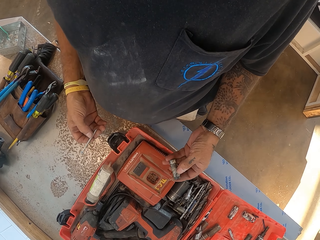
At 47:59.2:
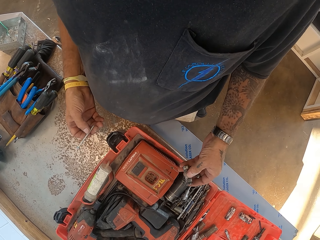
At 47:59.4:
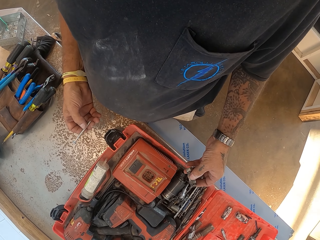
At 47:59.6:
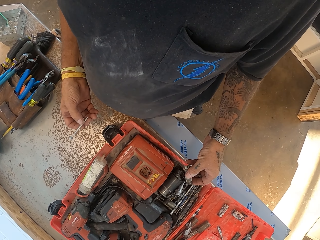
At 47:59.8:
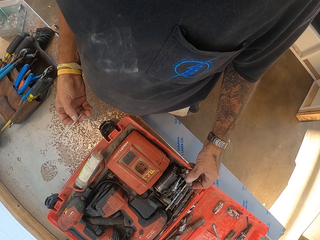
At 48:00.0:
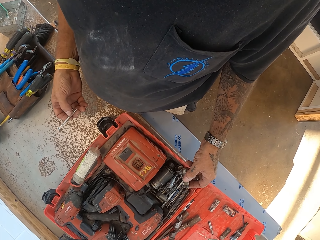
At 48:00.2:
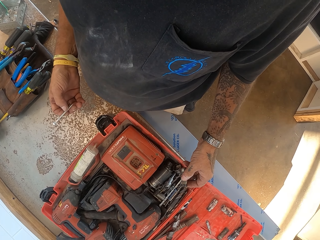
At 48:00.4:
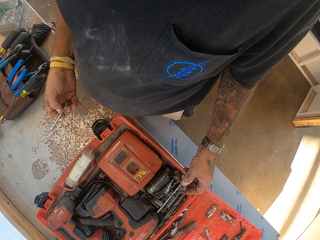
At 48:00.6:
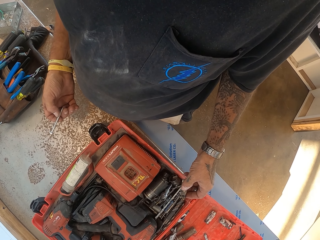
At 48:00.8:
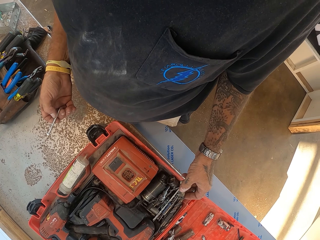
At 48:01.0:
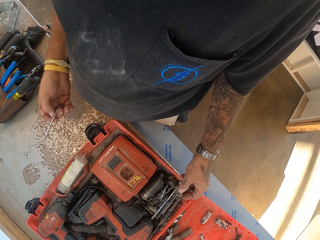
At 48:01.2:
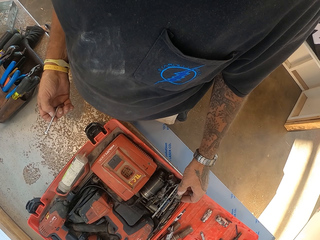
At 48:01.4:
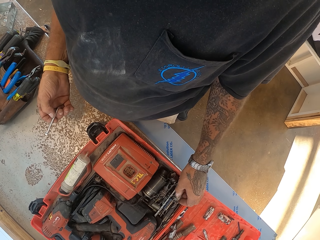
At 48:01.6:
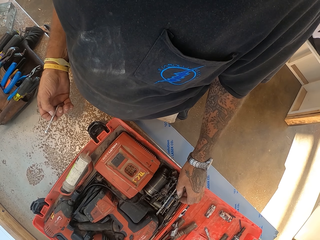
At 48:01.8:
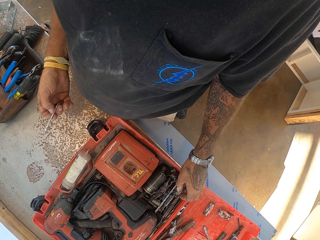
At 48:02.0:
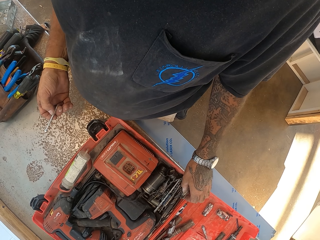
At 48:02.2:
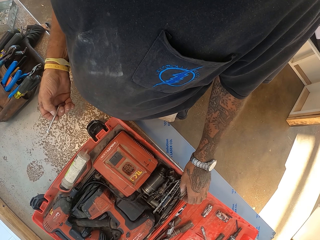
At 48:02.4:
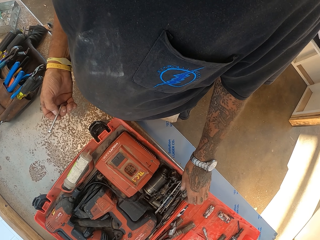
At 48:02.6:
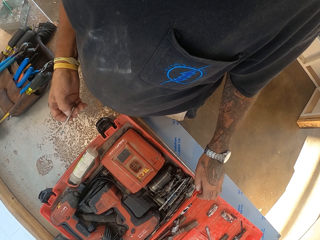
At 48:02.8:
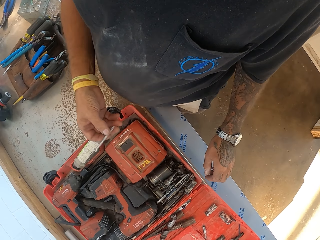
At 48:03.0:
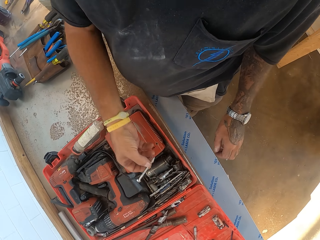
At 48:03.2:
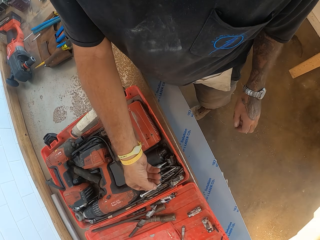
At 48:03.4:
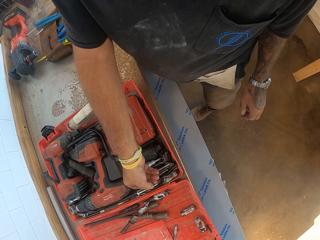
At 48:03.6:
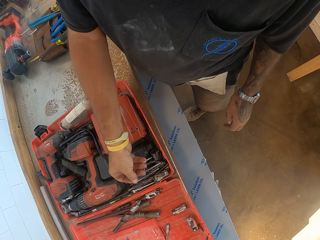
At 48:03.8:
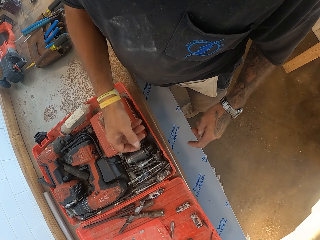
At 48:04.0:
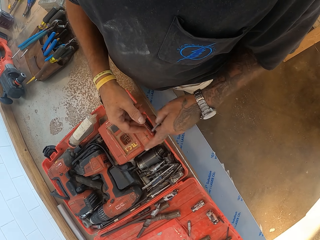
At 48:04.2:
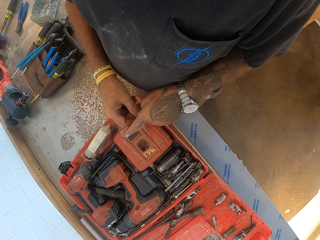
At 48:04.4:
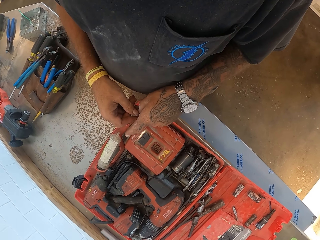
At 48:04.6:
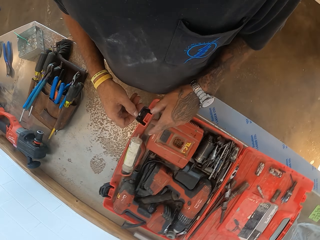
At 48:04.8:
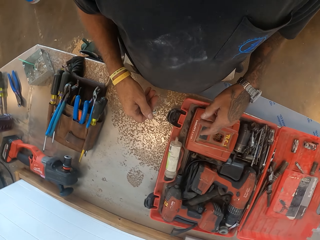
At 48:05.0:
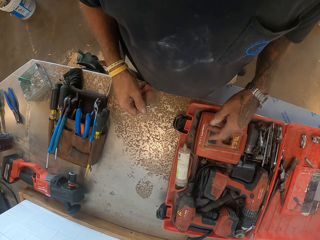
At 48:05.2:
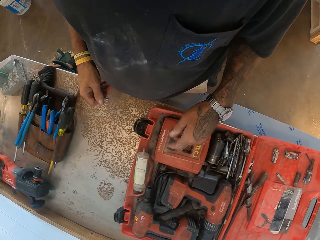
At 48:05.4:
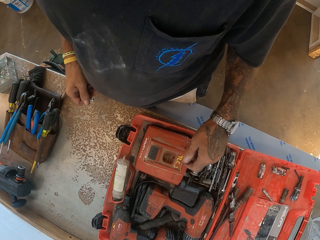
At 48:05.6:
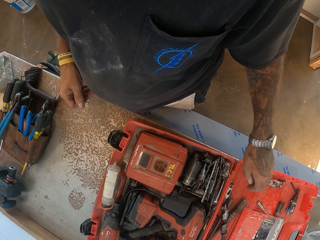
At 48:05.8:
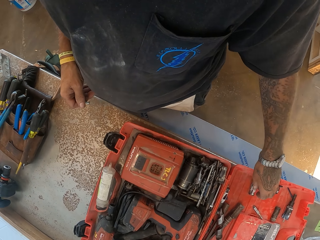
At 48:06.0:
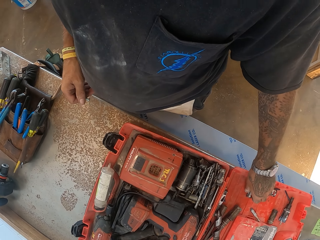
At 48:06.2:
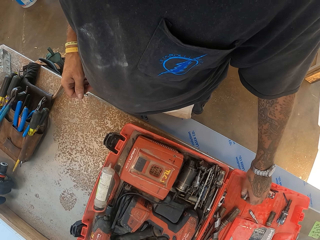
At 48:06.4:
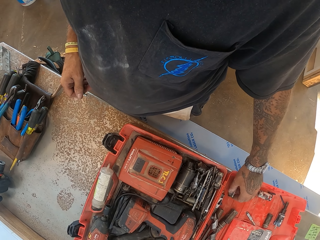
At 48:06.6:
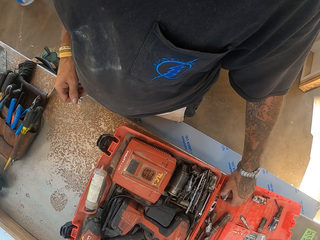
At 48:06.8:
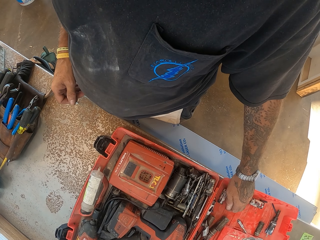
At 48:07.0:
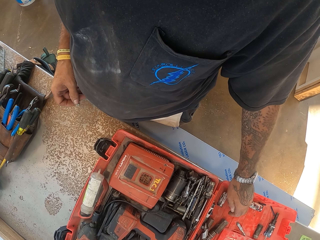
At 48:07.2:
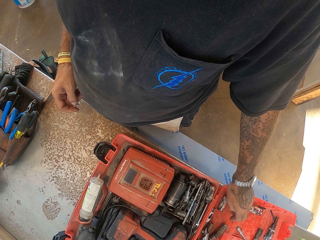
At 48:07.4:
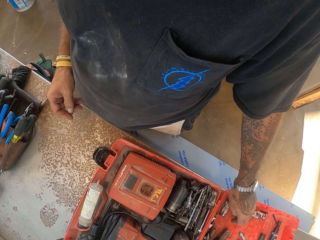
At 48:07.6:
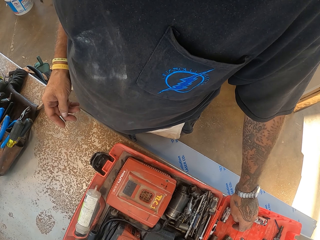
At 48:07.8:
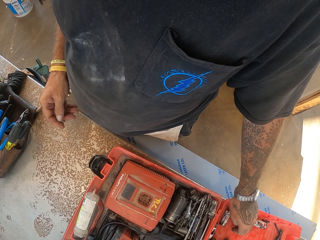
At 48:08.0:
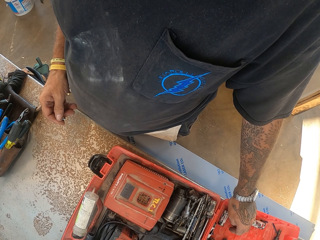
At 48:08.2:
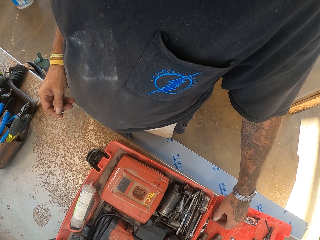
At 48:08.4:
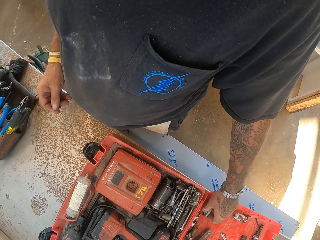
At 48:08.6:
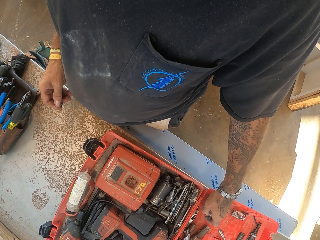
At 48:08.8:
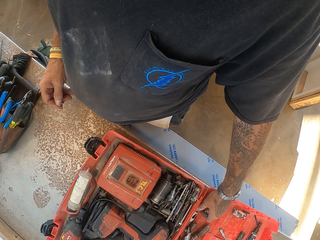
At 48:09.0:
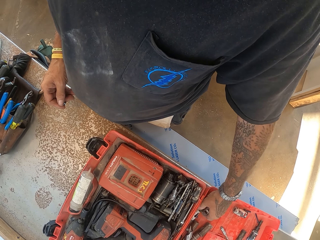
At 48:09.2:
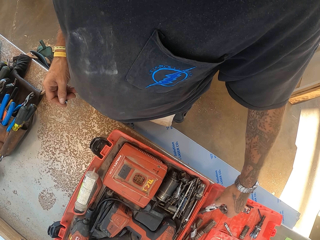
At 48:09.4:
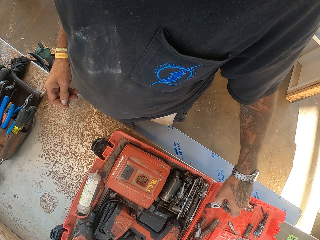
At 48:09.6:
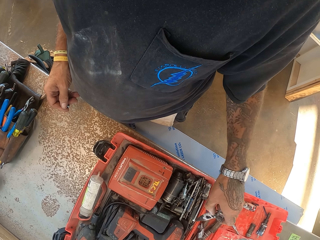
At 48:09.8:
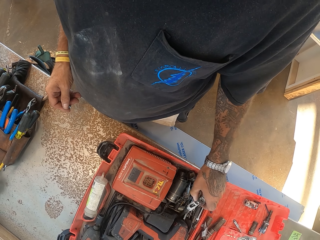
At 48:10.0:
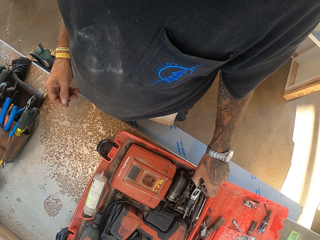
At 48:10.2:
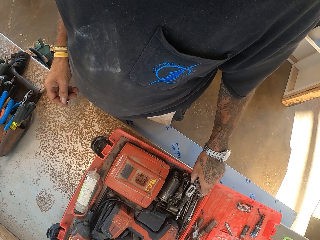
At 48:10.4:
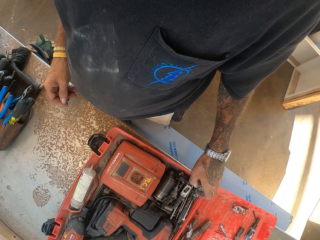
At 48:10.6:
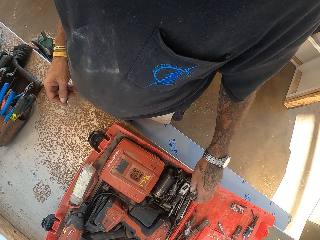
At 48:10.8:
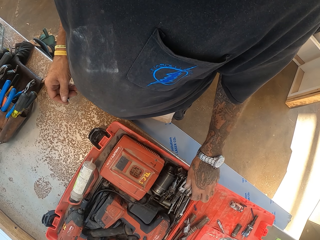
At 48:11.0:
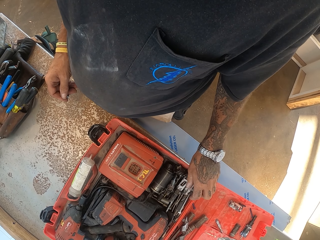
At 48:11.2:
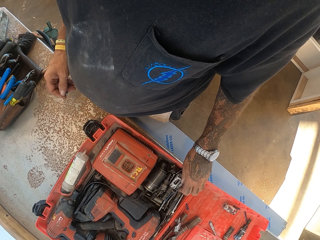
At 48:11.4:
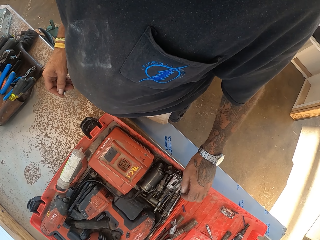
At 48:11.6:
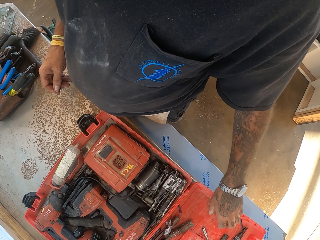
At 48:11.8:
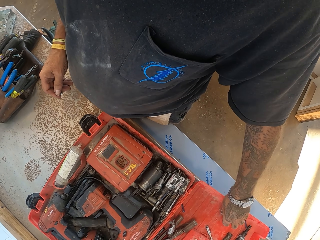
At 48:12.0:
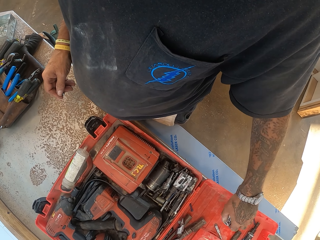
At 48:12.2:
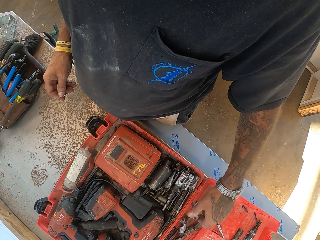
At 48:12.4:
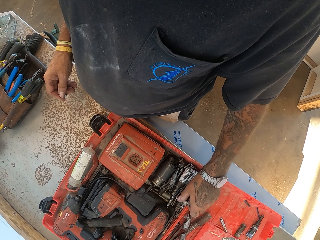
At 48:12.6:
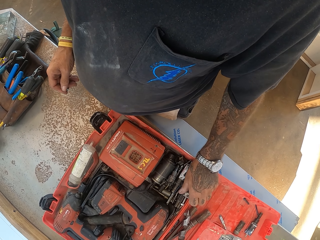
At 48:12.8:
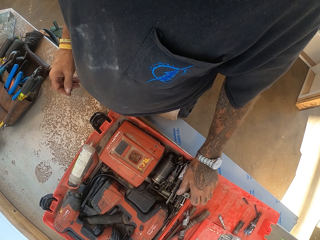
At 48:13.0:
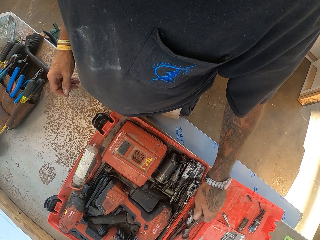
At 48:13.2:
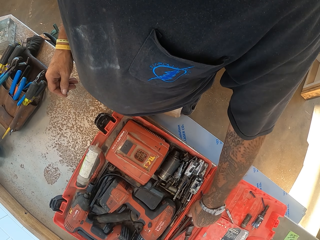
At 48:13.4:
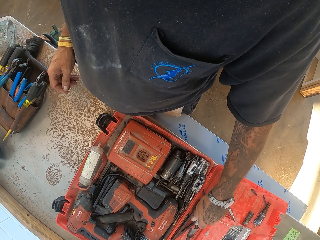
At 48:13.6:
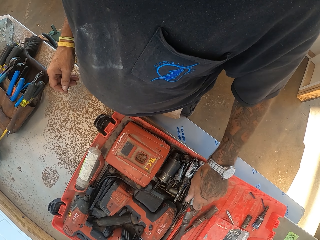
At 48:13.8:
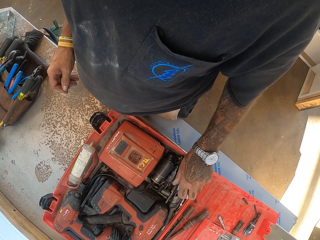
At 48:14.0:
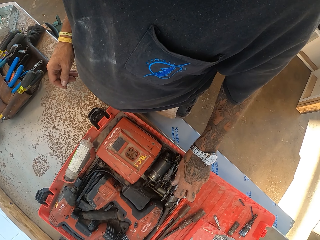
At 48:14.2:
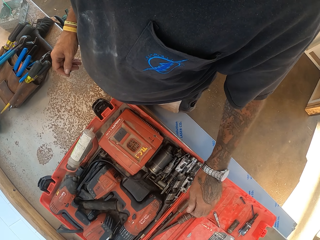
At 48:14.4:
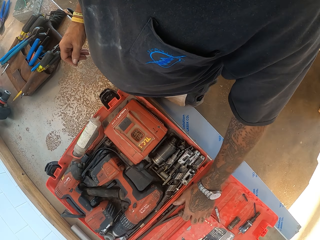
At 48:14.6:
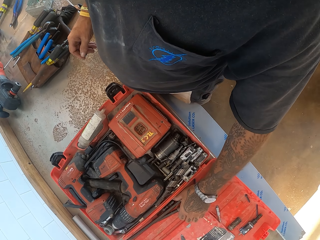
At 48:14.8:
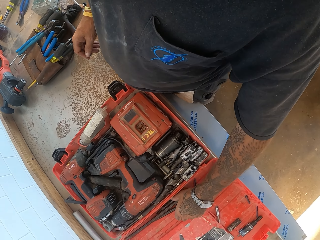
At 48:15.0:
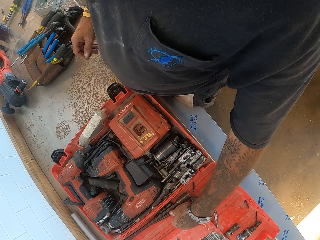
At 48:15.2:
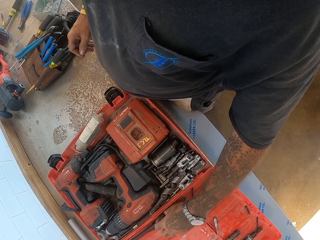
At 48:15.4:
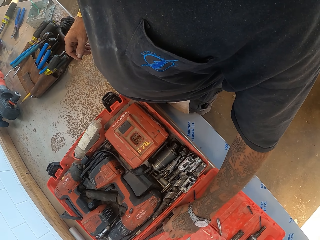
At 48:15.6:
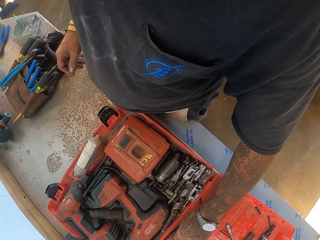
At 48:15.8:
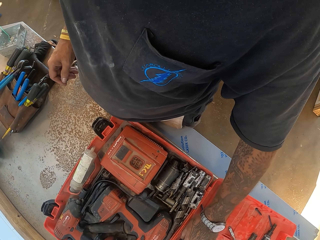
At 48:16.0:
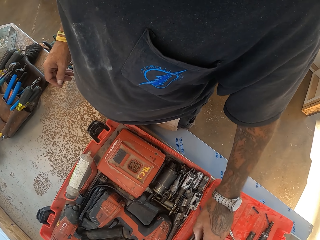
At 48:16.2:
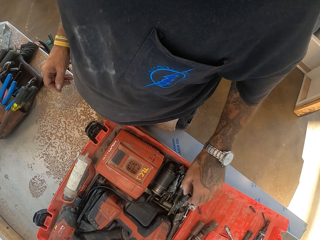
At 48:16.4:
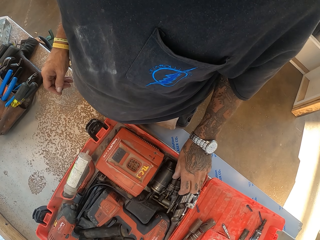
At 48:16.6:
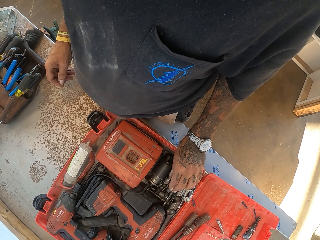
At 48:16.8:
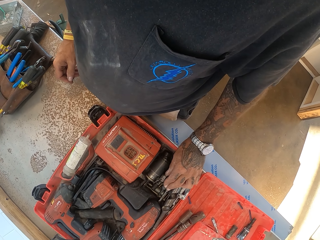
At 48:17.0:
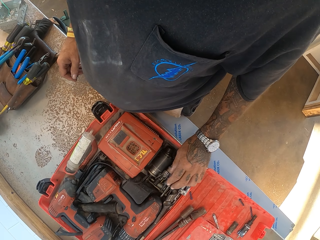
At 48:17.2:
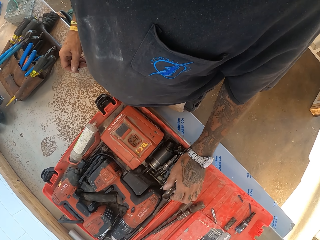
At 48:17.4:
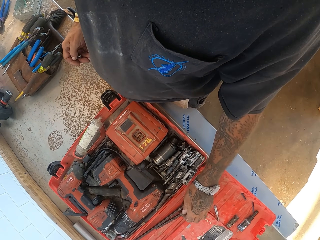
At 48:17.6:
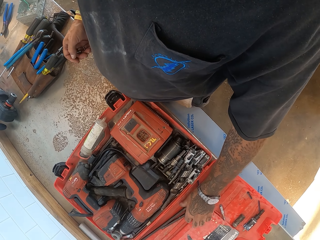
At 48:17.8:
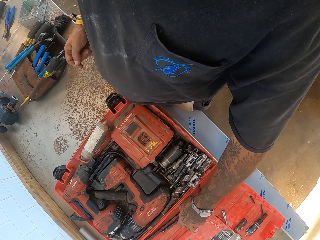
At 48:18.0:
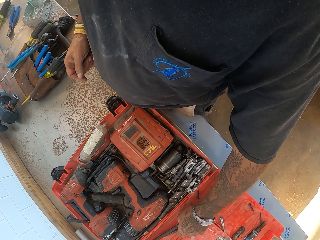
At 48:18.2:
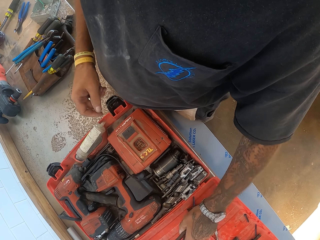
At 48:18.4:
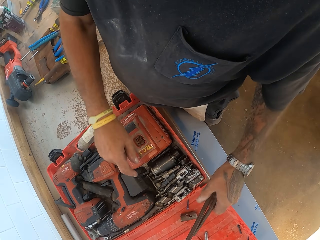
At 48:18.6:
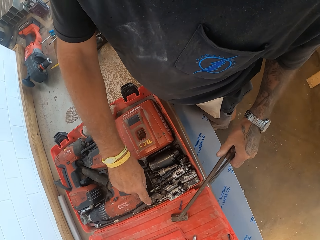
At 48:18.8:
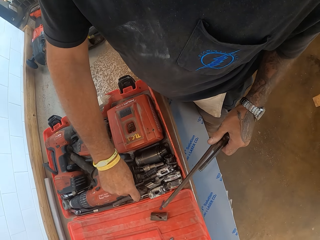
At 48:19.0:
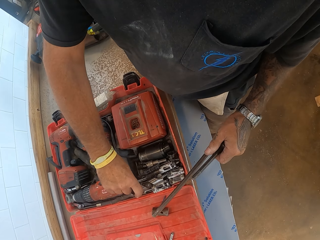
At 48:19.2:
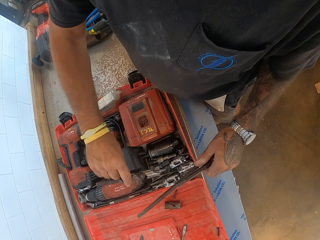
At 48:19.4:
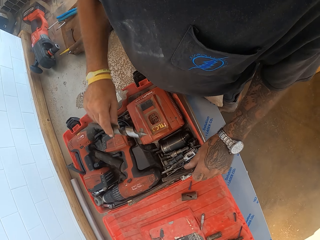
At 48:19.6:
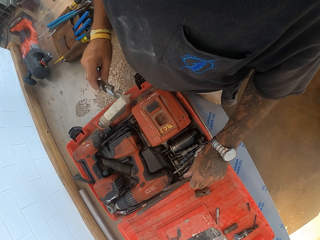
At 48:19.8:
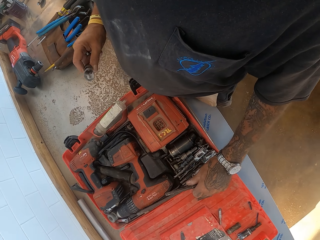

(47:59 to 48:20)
The camera wearer puts bolts in the tool box. They pick up a nail. They move the bolts on the tool box. They arrange the tool box. They pick up a bolt. They pick up another bolt. They arrange the bolts in the tool box.
